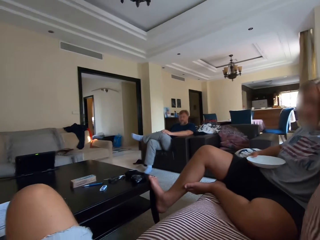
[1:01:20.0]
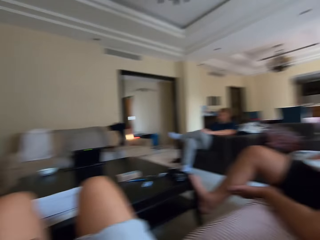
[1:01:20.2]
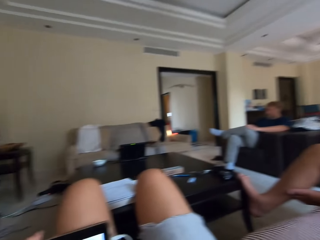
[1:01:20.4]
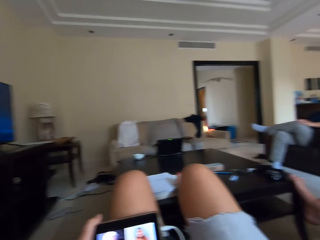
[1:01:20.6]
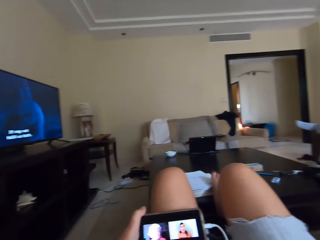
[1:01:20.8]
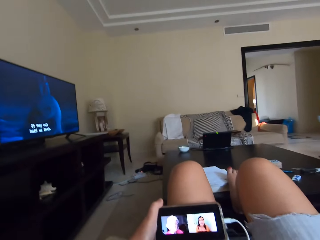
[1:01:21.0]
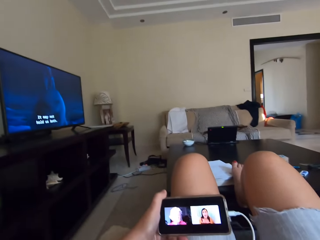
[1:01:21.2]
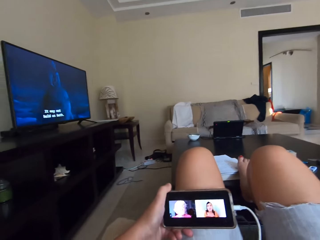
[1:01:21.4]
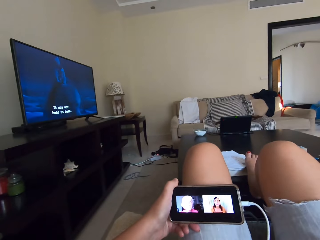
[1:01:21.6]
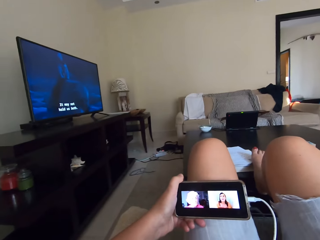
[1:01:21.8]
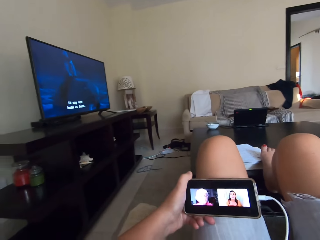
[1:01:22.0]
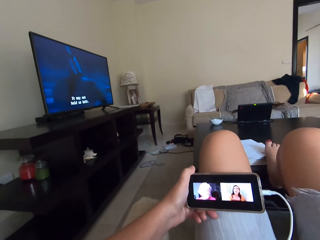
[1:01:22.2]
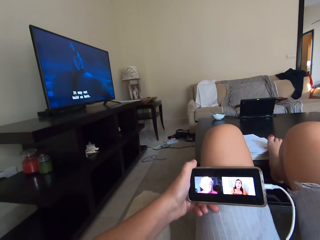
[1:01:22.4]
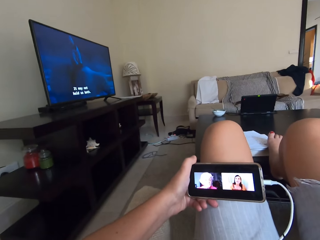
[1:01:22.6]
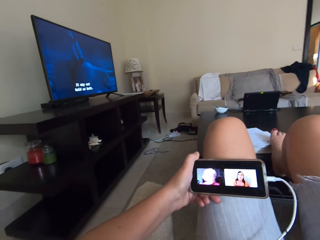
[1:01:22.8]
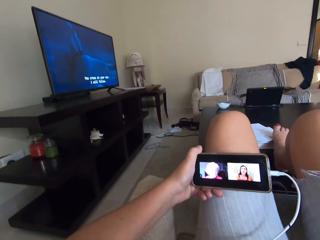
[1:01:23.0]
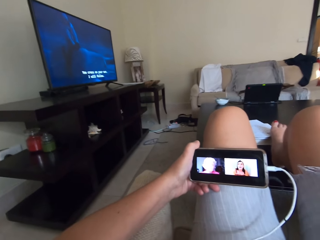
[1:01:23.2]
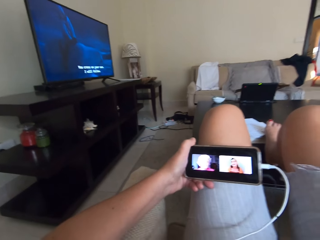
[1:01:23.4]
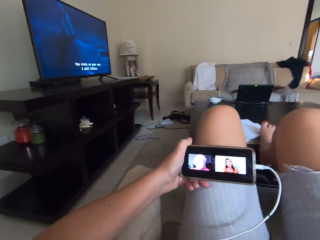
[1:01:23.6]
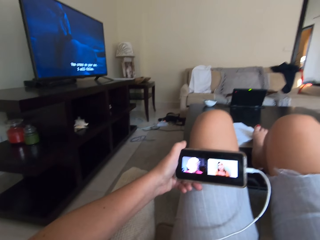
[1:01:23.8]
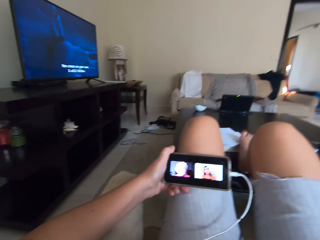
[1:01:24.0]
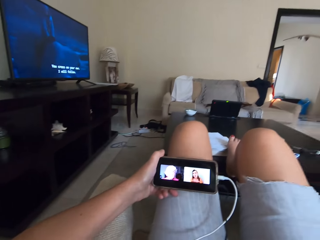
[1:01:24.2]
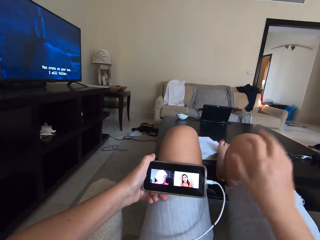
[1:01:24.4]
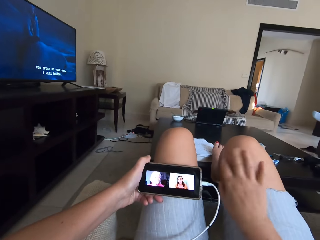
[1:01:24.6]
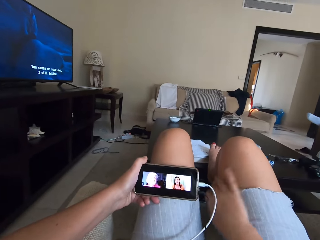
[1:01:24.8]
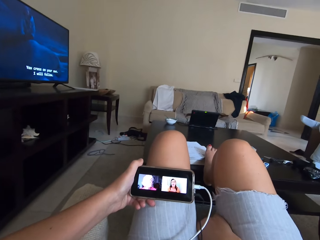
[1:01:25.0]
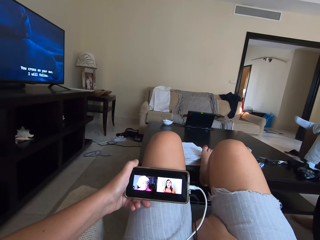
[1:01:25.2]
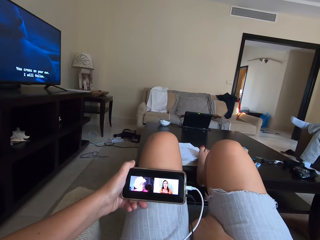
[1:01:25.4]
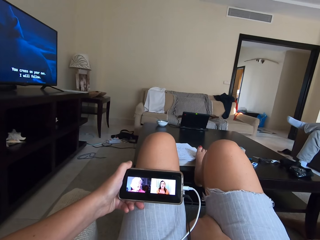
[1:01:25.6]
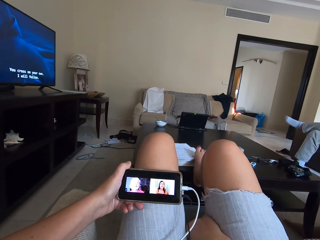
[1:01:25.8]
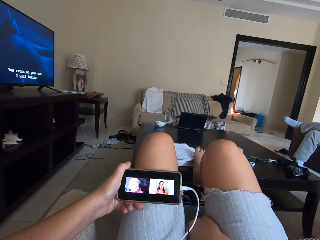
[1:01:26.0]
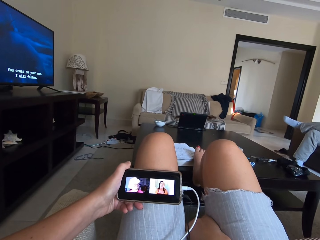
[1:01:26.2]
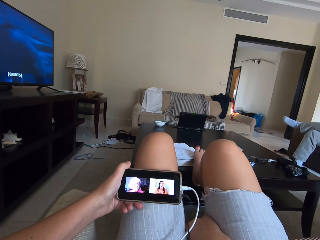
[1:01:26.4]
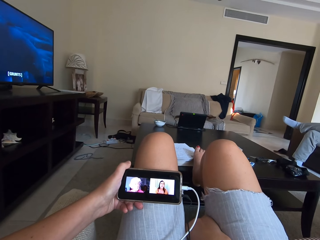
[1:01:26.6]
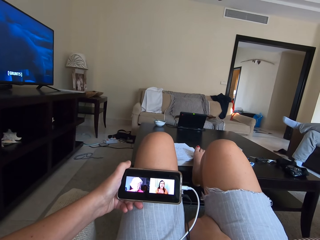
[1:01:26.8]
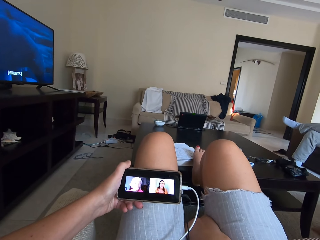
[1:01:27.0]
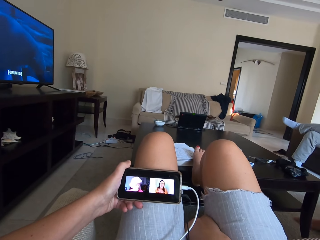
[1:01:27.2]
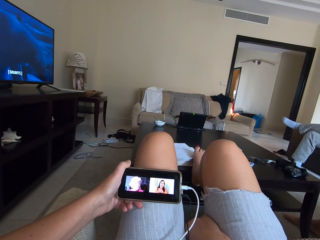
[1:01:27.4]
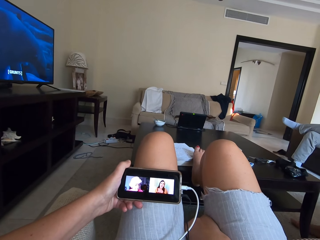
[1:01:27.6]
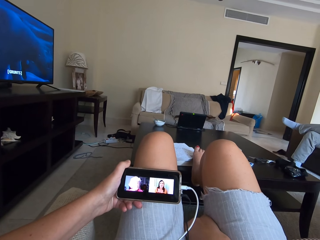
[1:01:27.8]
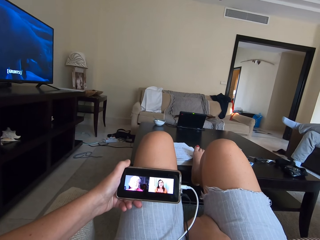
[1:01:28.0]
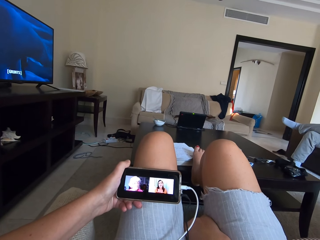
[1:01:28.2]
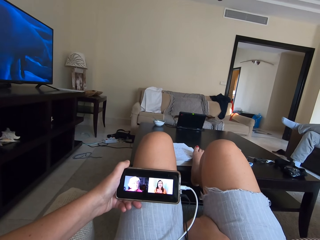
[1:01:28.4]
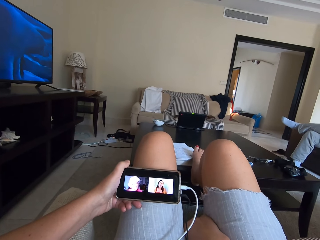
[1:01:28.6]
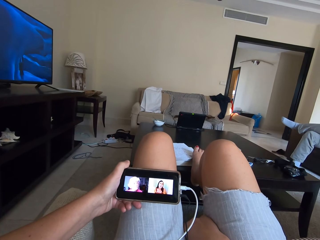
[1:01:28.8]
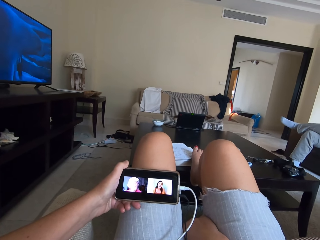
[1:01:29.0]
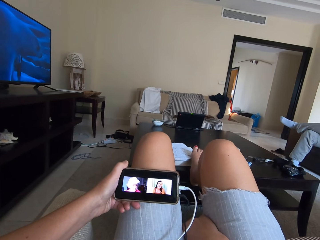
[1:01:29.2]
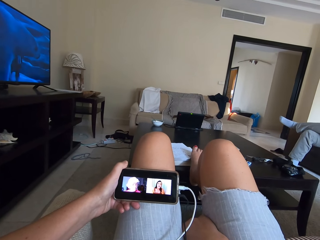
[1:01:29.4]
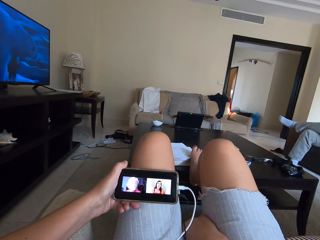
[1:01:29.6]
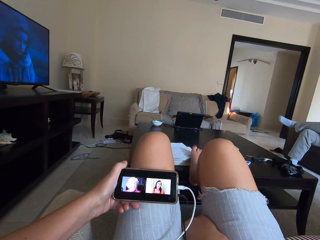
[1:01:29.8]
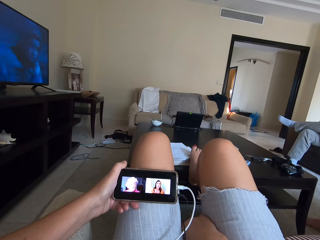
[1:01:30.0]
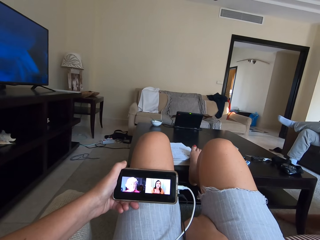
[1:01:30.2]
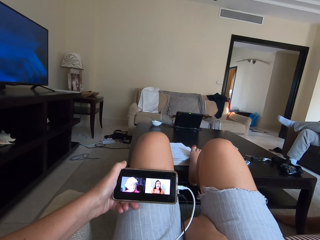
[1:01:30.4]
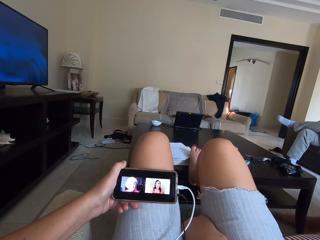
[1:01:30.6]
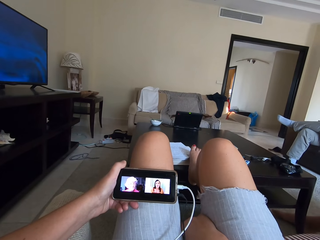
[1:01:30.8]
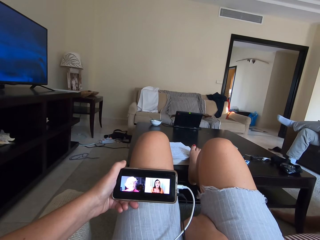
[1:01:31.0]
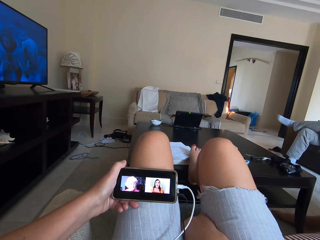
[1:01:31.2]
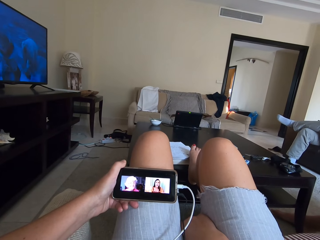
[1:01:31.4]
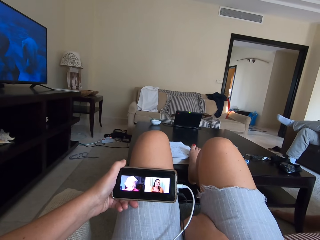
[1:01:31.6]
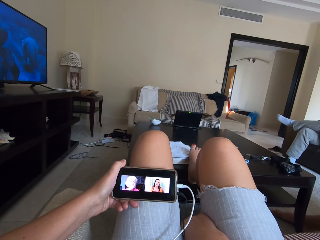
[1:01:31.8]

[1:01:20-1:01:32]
The camera wearer holds the lap with a hand. They watch a video on the phone.

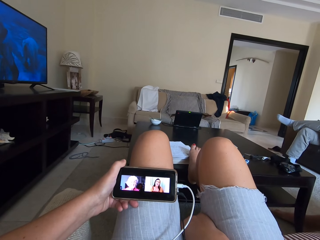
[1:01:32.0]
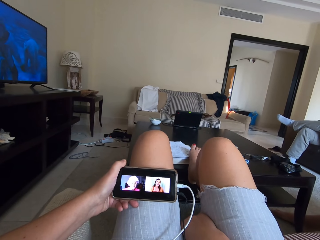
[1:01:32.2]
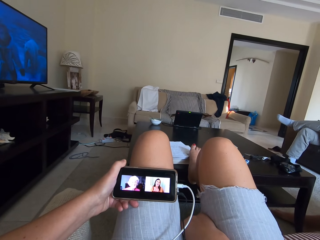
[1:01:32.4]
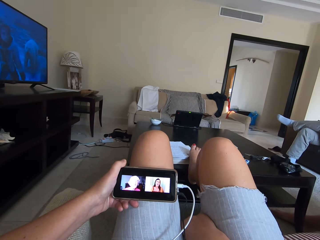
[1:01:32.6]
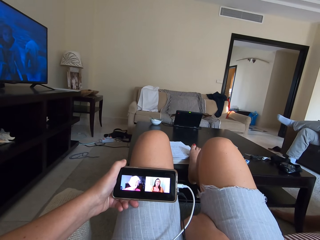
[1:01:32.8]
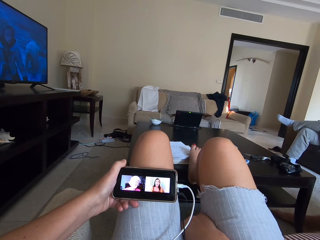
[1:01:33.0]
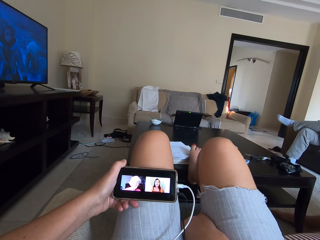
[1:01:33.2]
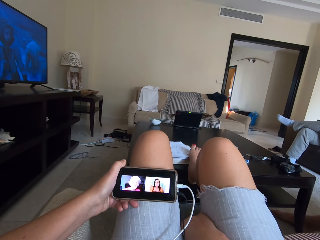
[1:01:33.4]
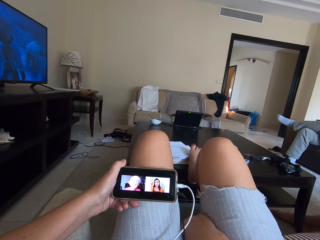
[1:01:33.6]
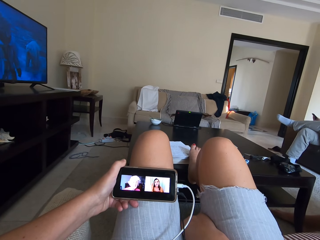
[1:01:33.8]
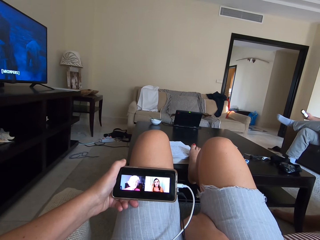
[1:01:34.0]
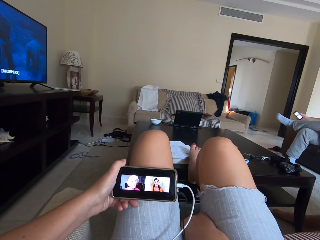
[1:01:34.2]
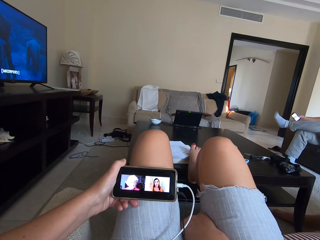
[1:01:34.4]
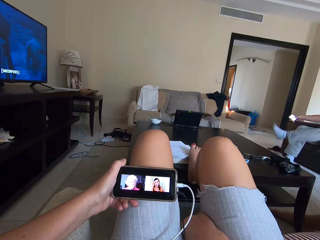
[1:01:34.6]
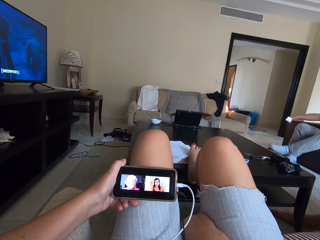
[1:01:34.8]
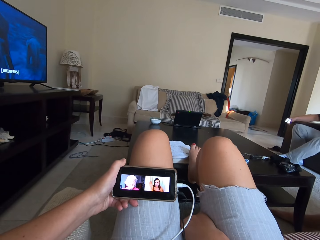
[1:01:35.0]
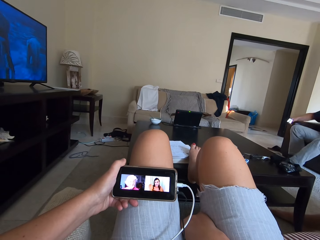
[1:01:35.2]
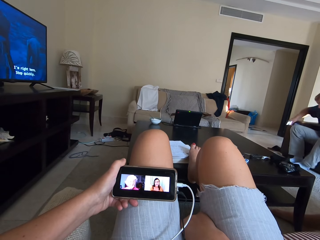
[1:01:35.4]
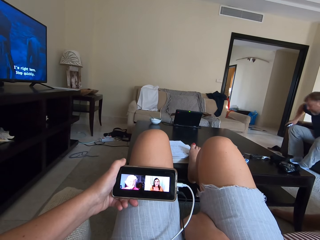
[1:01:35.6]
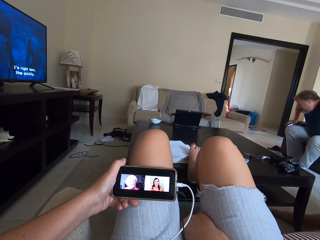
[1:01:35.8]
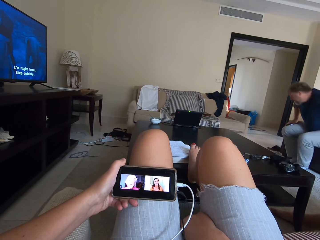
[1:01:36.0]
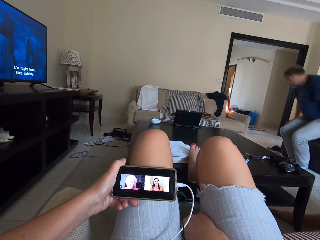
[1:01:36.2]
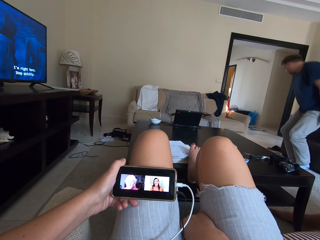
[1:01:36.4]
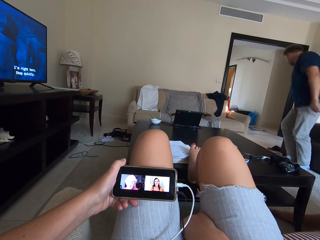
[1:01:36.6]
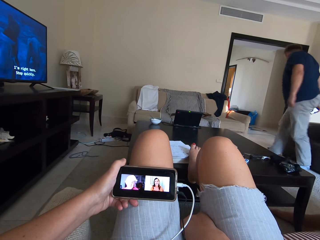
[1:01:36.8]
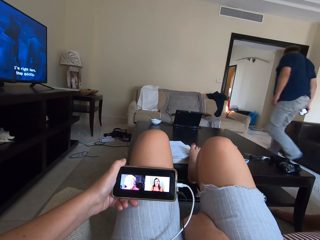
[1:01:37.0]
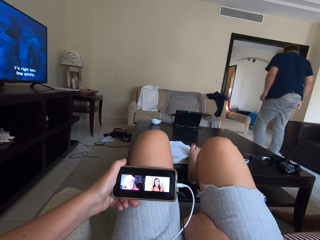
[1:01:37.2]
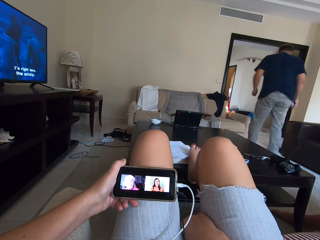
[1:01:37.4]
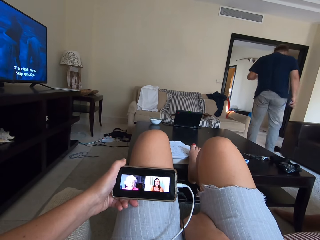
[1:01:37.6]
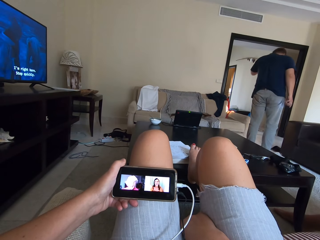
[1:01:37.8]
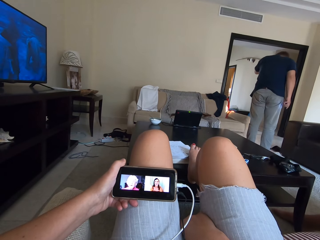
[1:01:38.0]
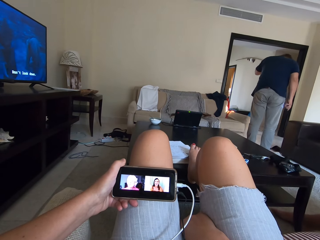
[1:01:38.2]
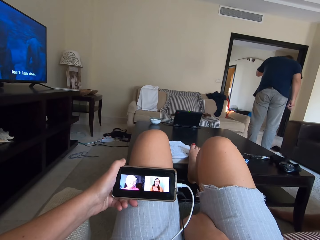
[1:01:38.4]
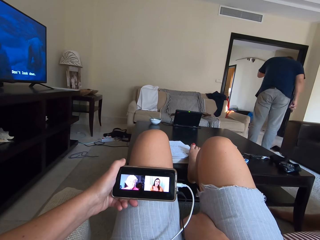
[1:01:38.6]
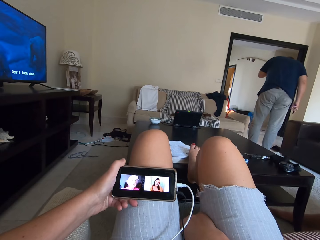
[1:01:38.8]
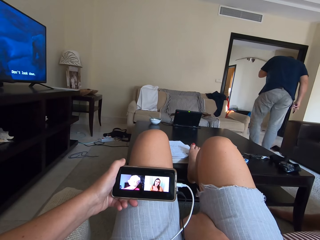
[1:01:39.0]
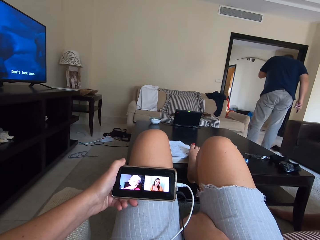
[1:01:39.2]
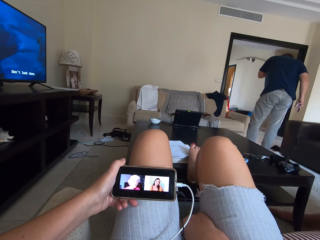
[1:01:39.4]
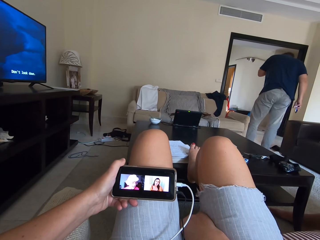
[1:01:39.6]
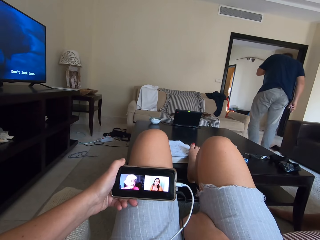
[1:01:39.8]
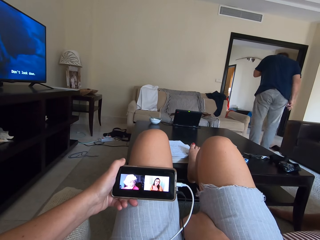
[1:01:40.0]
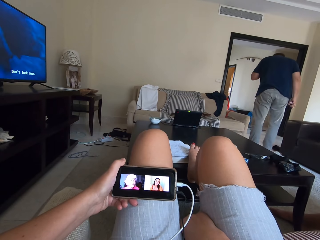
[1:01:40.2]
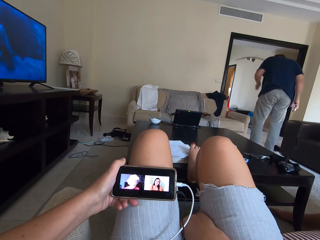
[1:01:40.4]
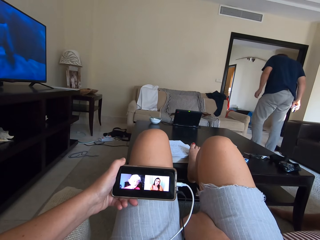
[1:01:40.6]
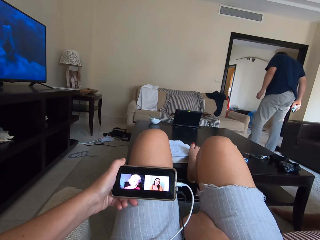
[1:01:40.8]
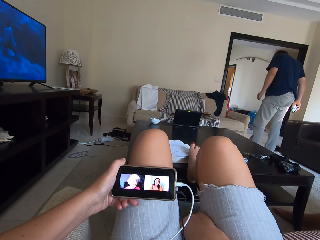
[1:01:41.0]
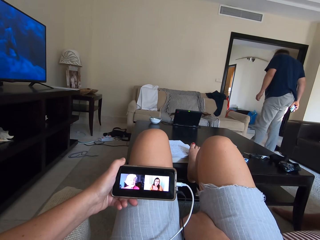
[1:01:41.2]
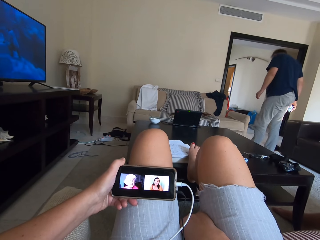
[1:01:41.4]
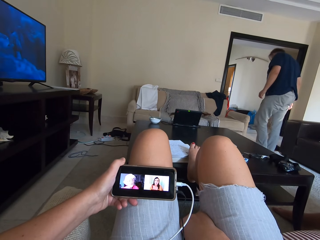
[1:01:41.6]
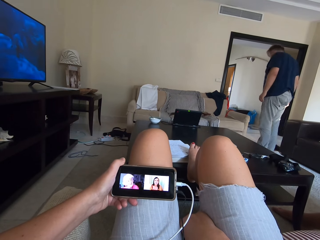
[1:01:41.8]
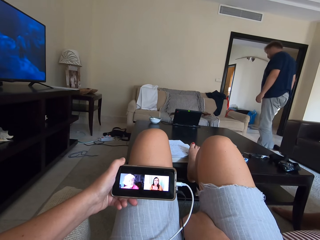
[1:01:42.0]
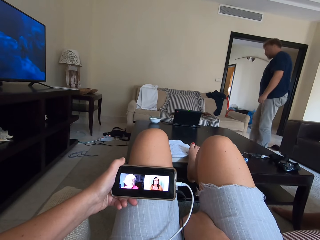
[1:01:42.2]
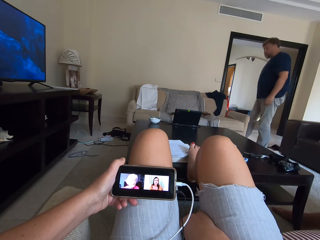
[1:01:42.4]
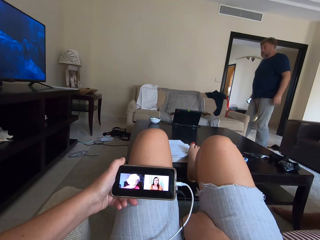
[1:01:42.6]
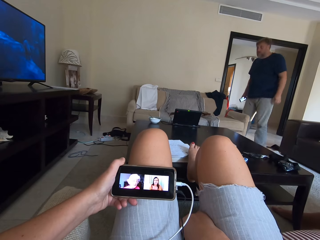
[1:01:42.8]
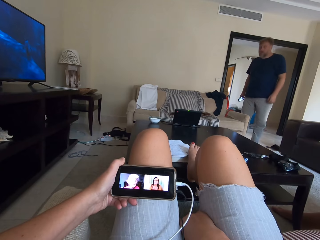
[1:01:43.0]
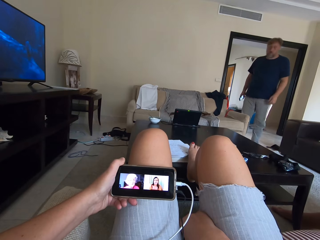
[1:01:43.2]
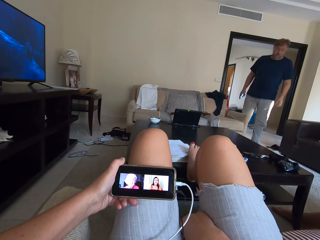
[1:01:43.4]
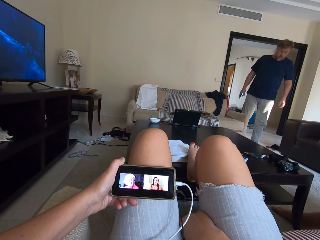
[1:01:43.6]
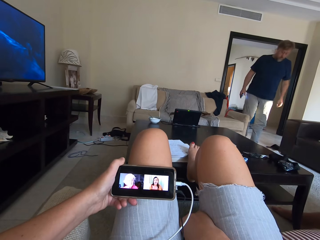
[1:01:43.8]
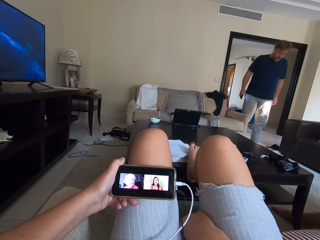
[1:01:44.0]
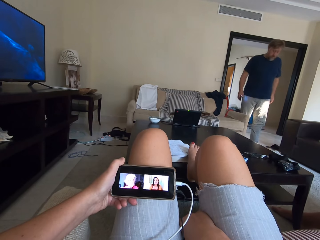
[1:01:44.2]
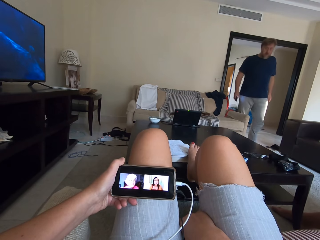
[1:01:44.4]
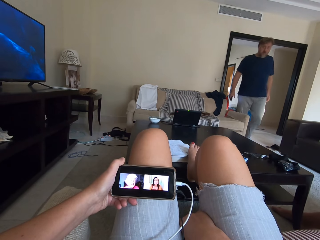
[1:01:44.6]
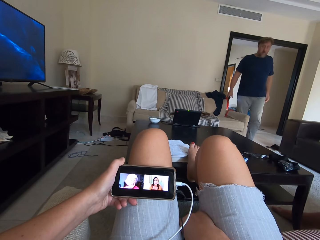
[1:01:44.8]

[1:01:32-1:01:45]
A man stands up. The man walks towards another room. The camera wearer turns around.
